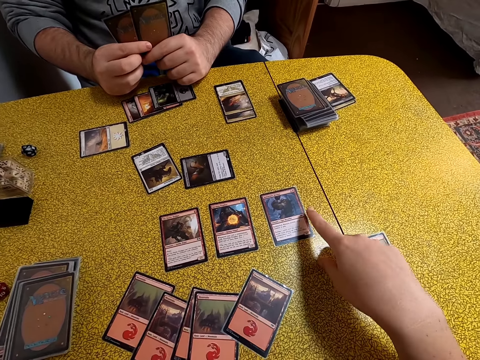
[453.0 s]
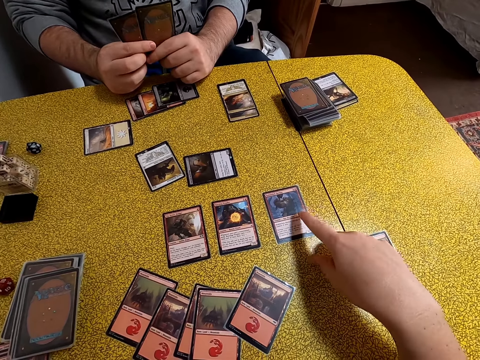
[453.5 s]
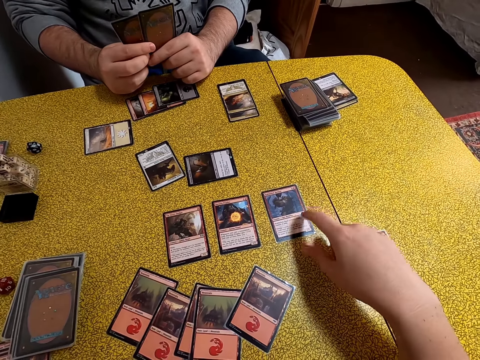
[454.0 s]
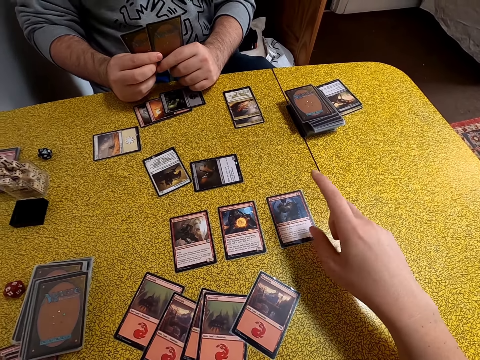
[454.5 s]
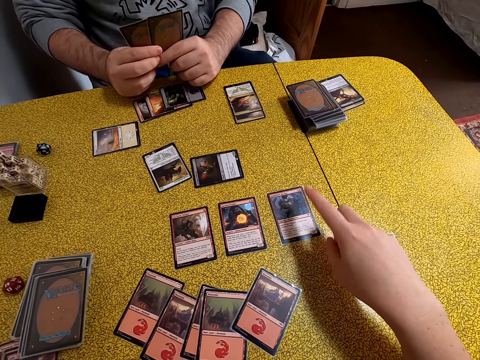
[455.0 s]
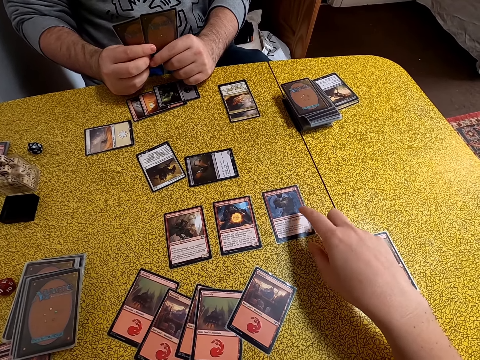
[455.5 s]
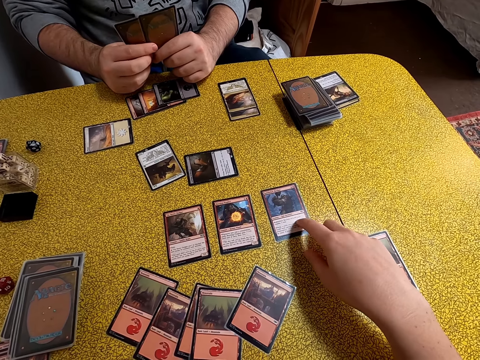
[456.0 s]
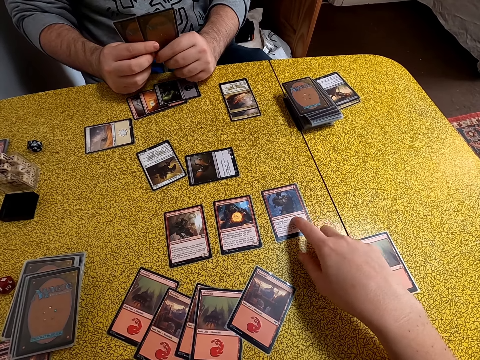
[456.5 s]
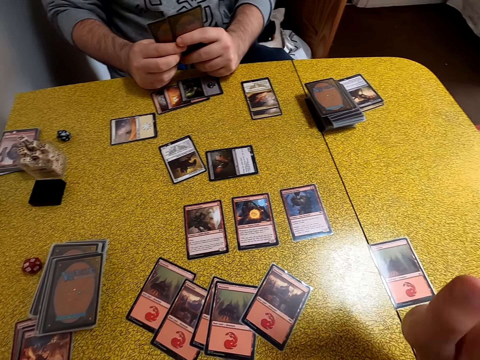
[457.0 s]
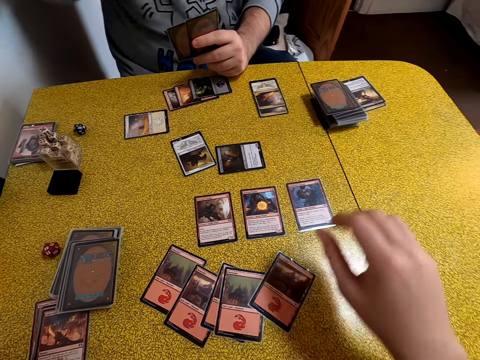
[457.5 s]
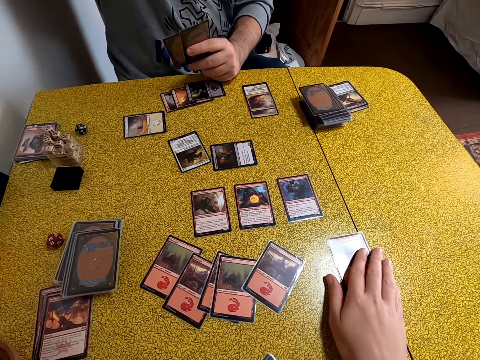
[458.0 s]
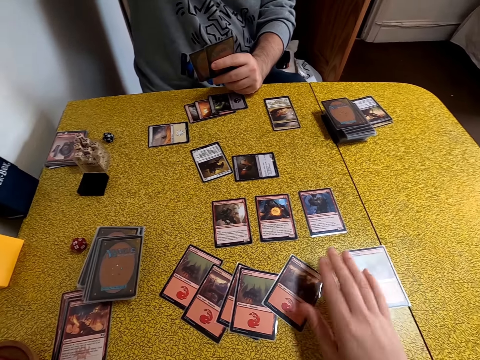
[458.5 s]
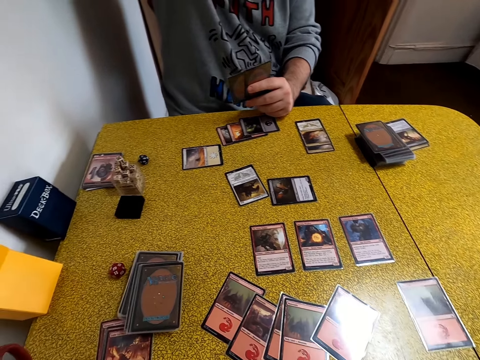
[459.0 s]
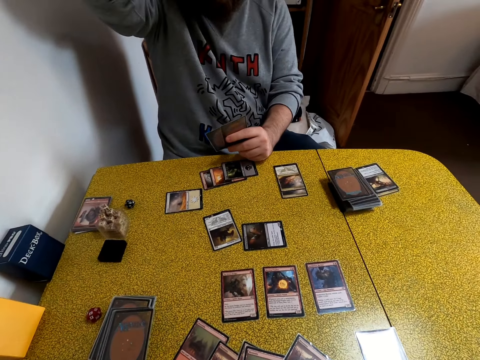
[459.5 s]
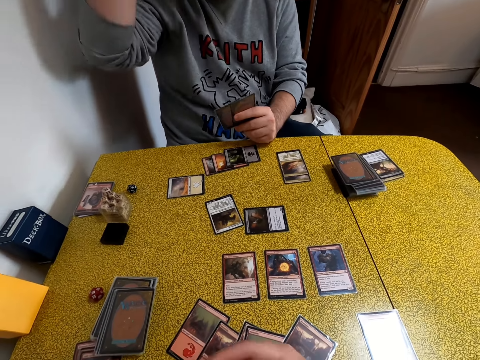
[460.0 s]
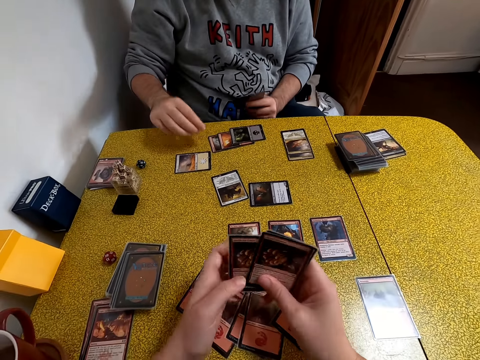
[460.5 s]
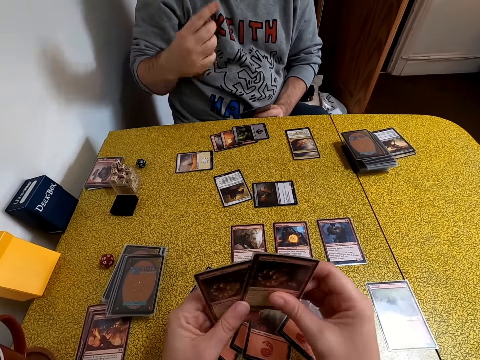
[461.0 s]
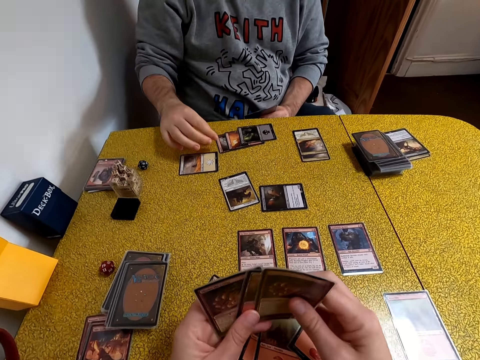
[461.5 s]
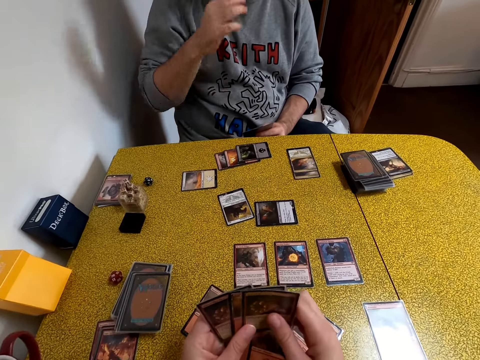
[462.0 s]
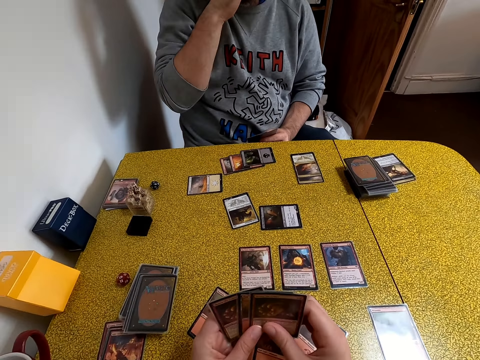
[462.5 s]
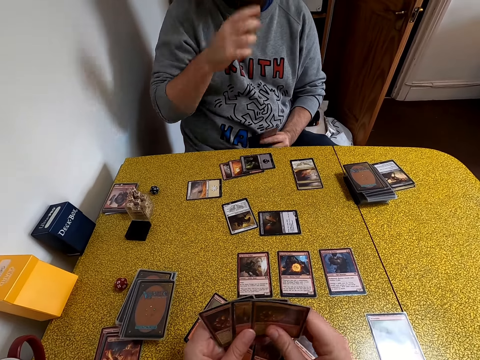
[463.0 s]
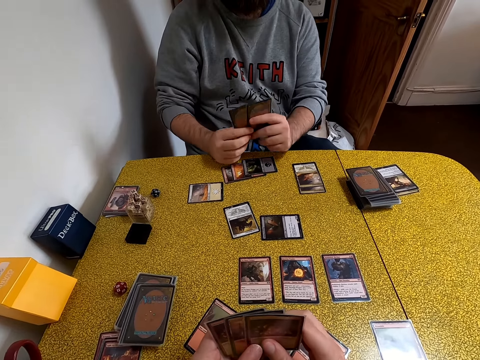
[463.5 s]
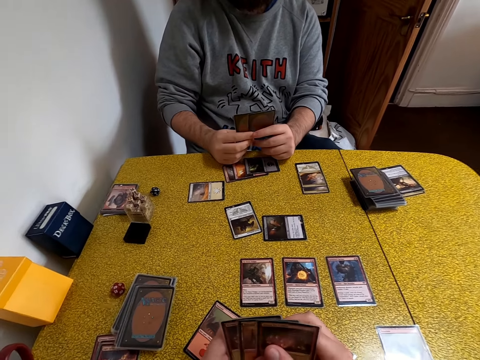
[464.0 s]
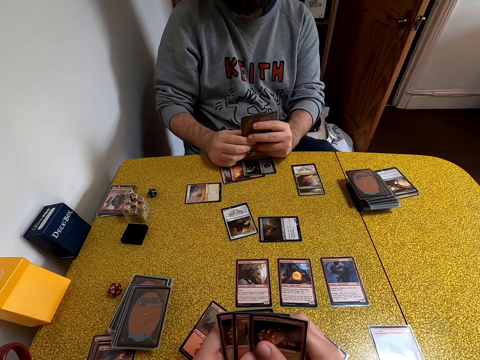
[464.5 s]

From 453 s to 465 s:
The camera wearer points at a card on the table. They touch the card on the table. They stare at her cards.

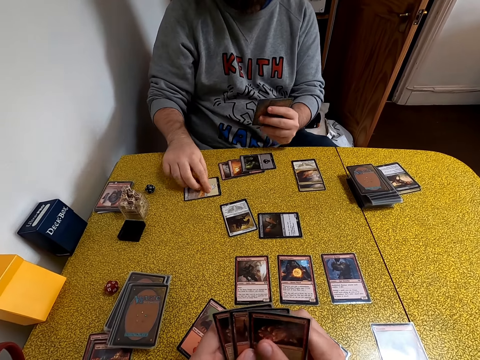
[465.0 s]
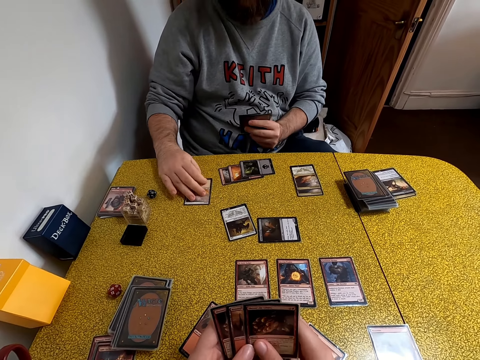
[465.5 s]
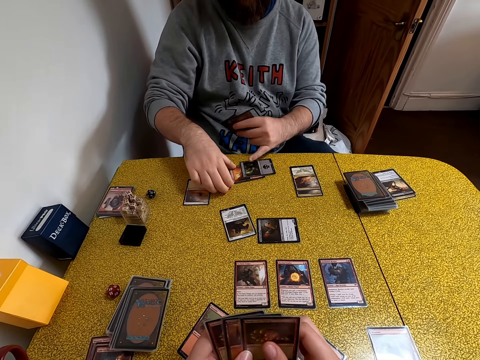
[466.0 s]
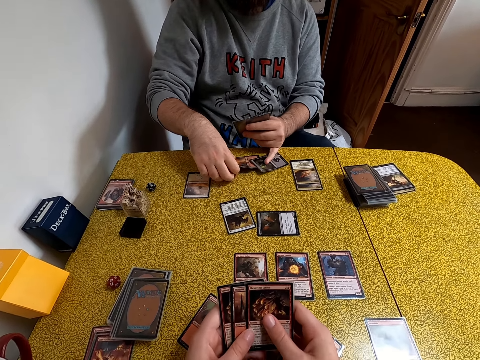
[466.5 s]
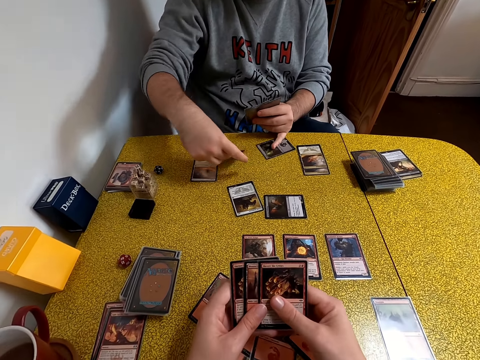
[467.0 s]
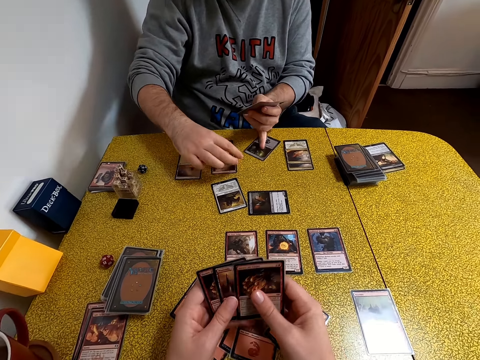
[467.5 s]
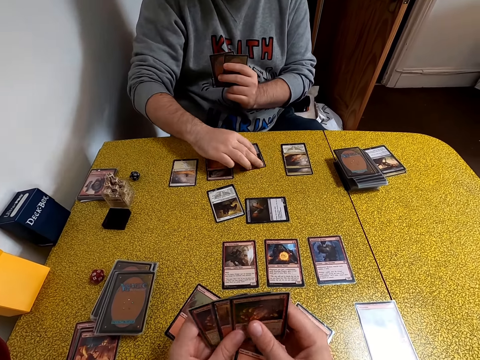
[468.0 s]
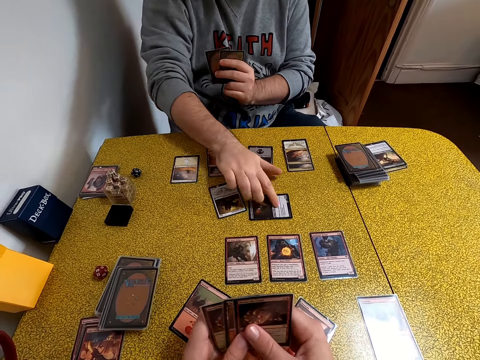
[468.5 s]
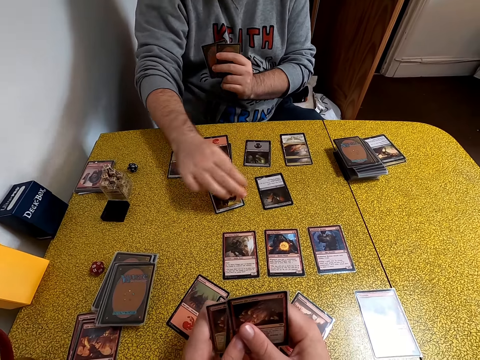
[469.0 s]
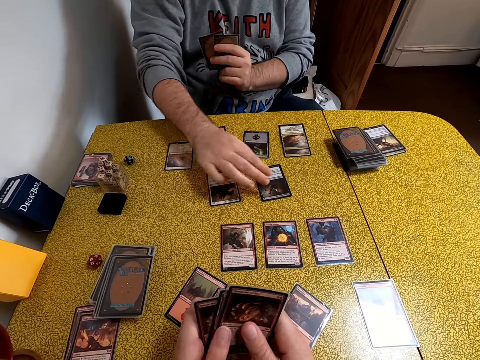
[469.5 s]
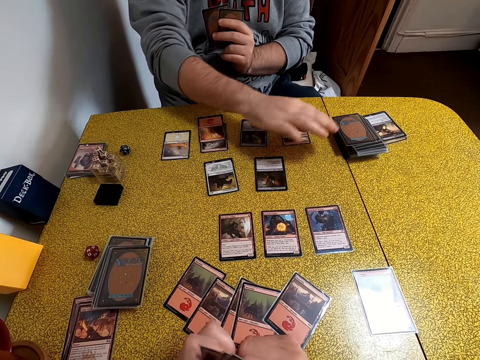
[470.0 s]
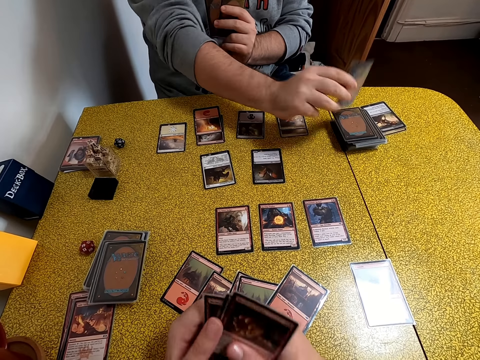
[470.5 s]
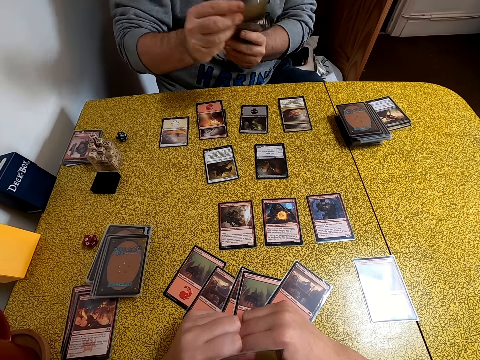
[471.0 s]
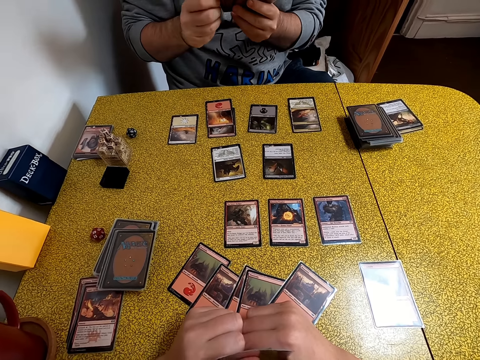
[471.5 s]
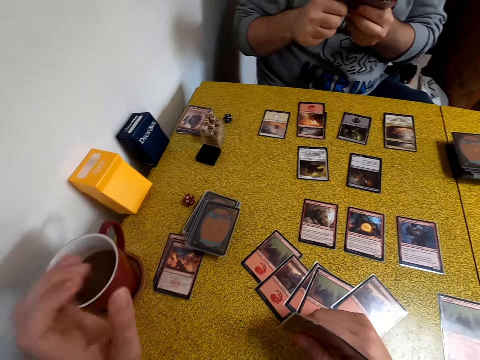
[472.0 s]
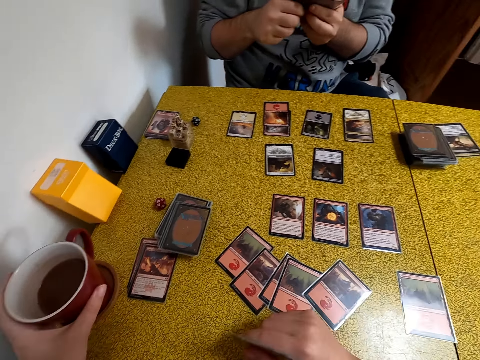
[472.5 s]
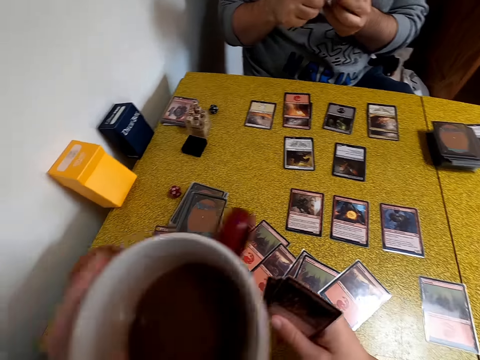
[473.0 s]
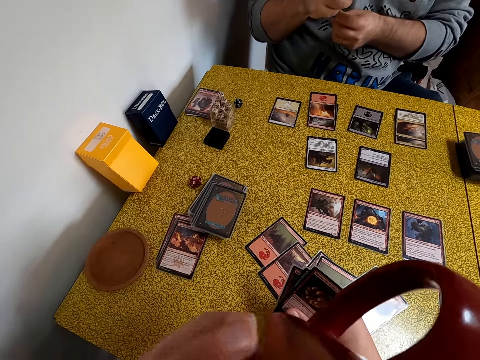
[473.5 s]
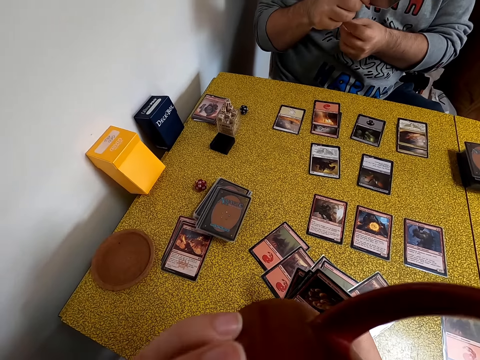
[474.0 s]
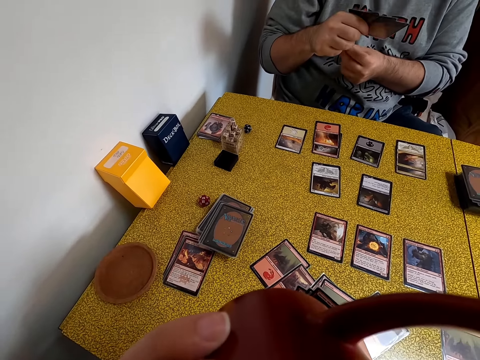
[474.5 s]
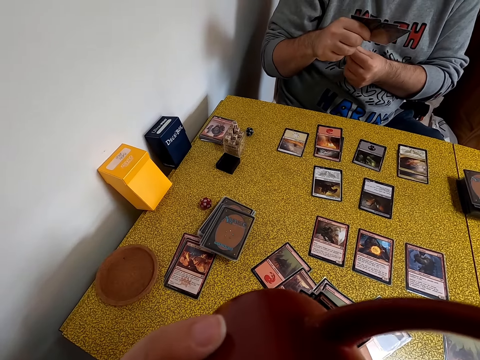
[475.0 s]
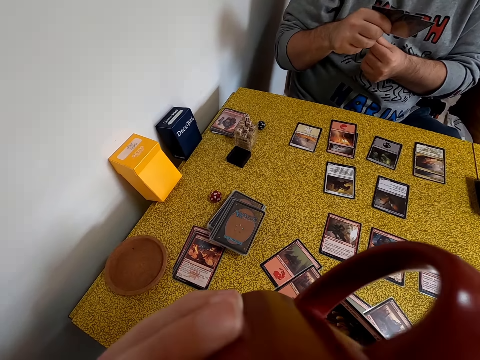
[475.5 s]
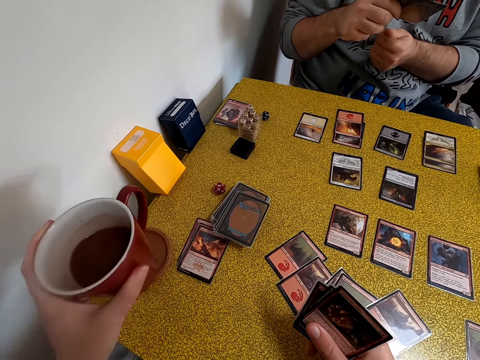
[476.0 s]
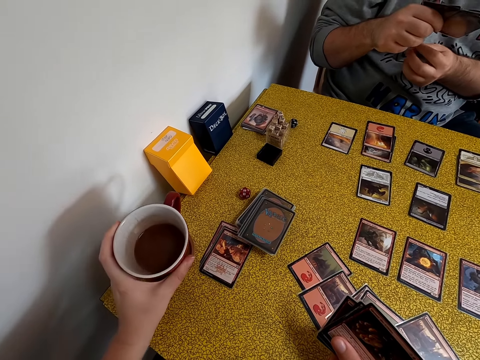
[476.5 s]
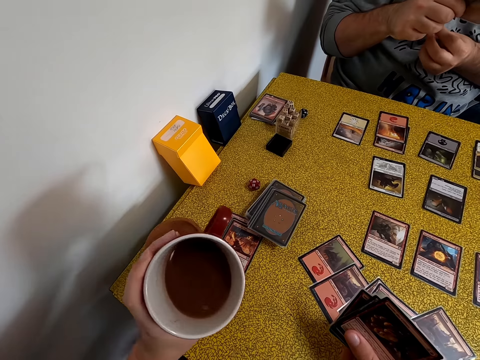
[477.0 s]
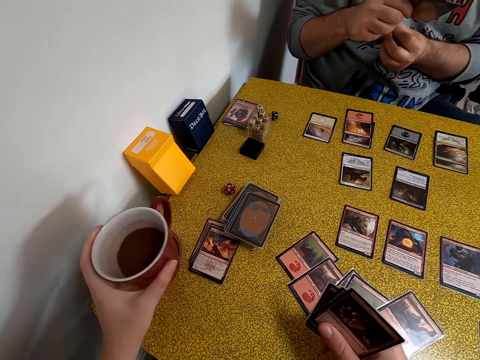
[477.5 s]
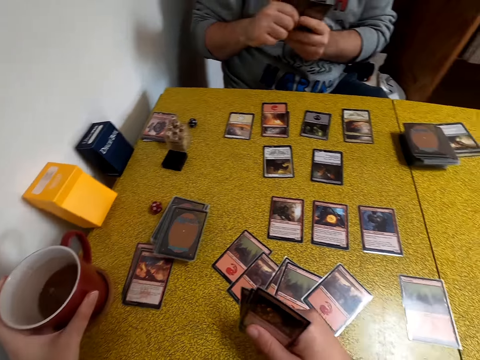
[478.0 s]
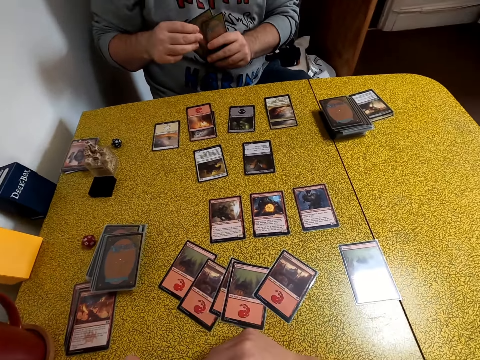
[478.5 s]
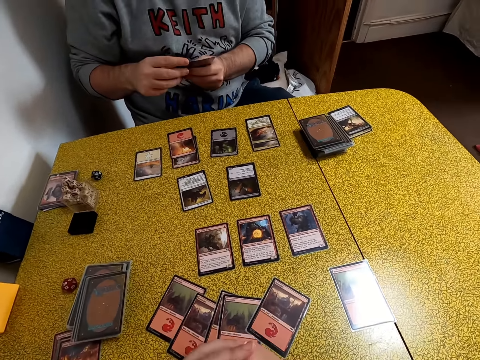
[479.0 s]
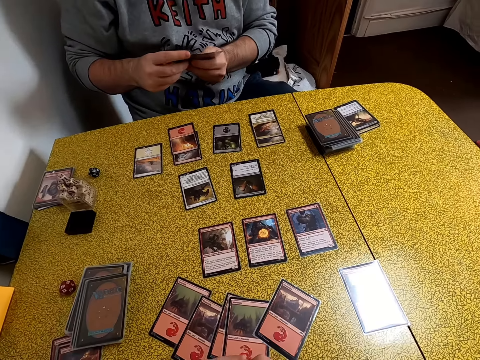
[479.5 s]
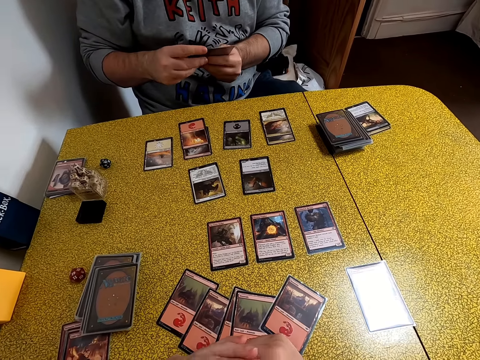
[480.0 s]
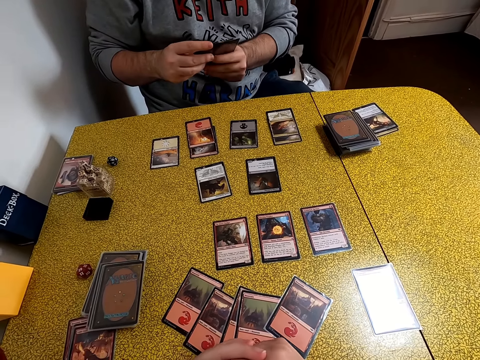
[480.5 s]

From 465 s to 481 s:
A man touches the card on the table. The man turns the cards on the table. The man picks cards from the table, puts the cards on the table, and touches the cards on the table. The camera wearer picks a card from the table. The man picks a card on the table. The camera wearer picks the cup of coffee from the table. They drink the coffee. They put the cup on the table.
